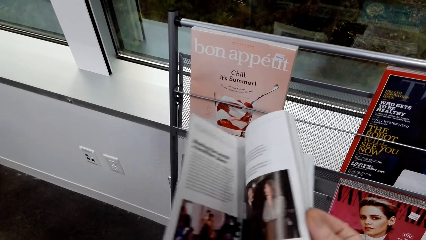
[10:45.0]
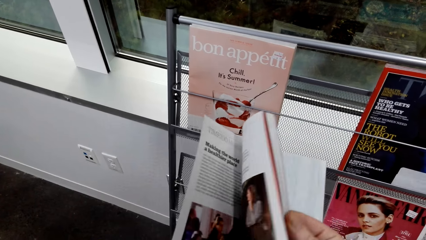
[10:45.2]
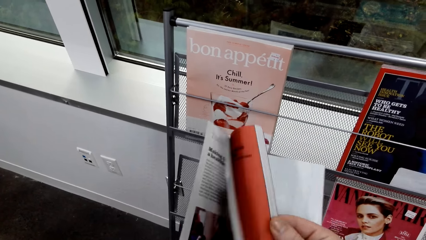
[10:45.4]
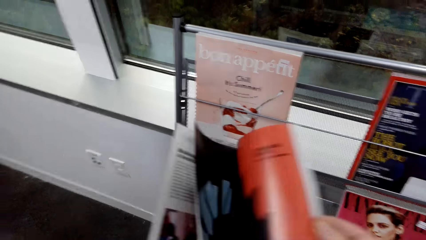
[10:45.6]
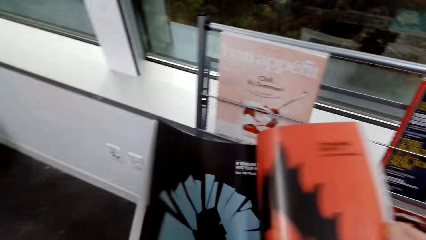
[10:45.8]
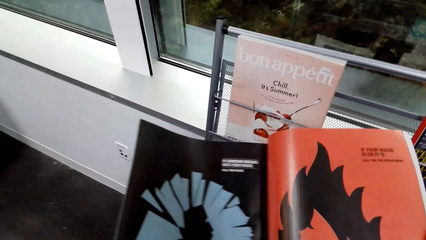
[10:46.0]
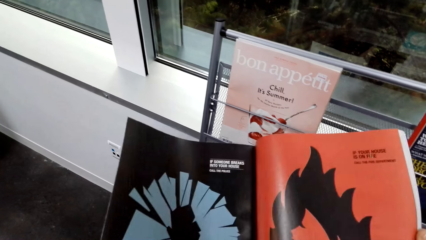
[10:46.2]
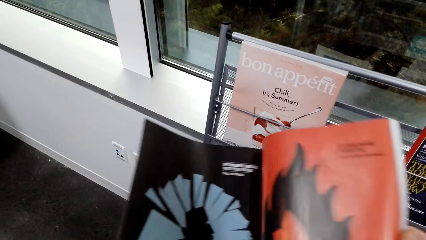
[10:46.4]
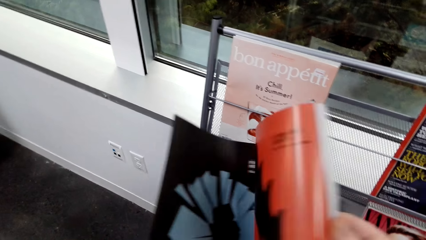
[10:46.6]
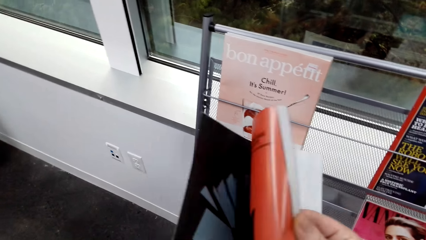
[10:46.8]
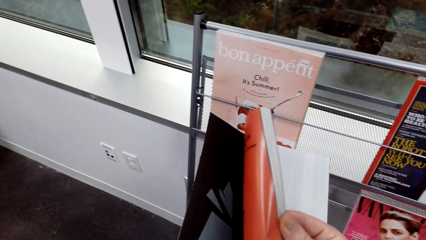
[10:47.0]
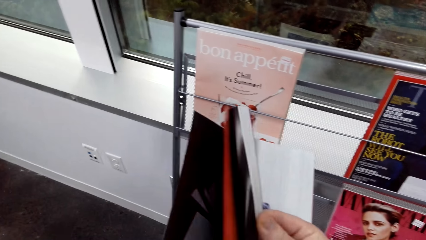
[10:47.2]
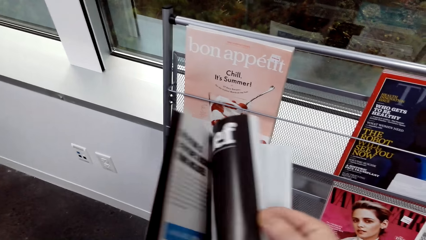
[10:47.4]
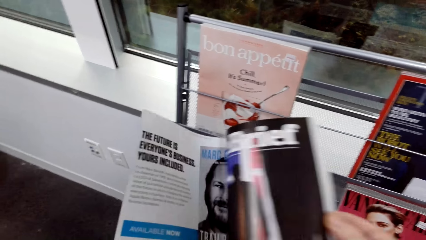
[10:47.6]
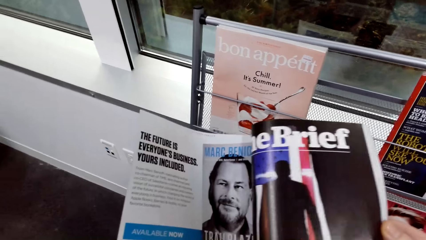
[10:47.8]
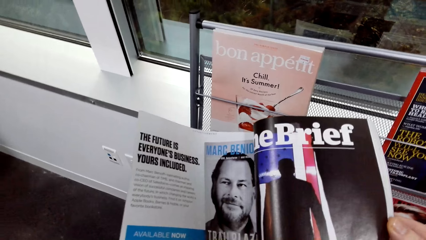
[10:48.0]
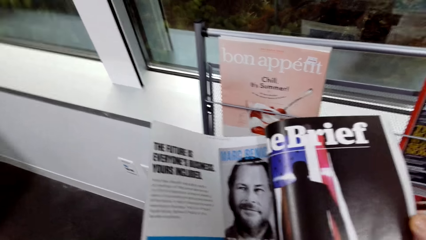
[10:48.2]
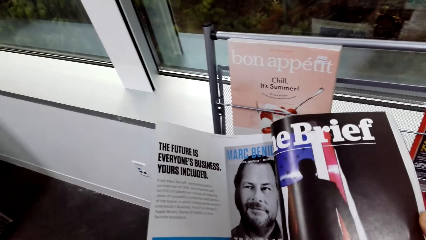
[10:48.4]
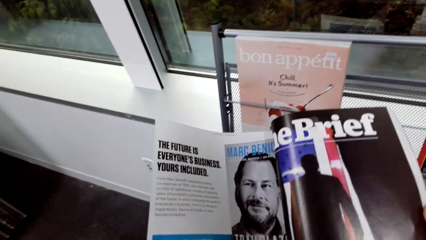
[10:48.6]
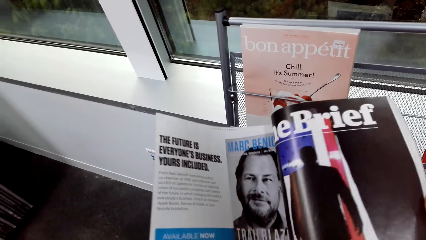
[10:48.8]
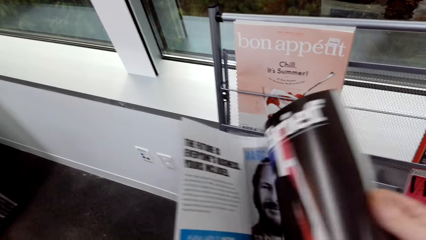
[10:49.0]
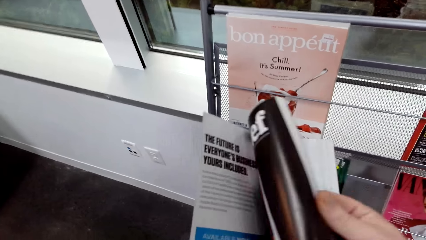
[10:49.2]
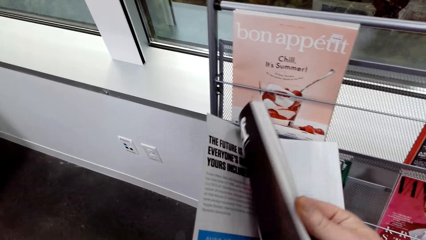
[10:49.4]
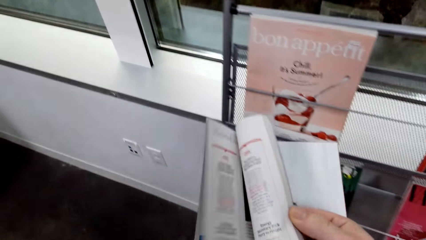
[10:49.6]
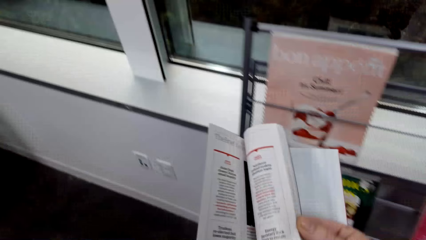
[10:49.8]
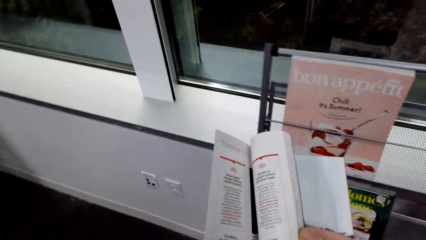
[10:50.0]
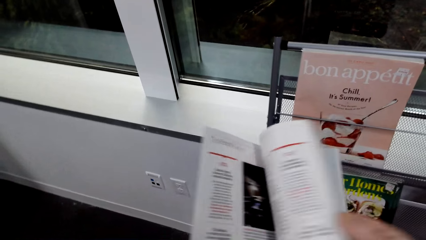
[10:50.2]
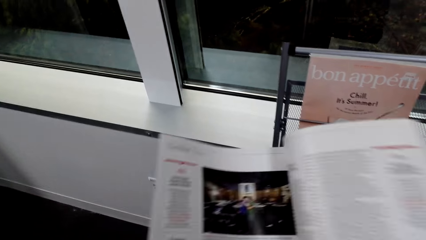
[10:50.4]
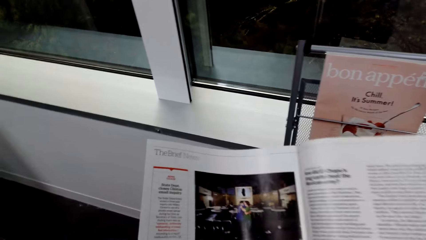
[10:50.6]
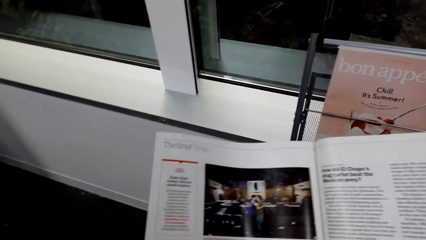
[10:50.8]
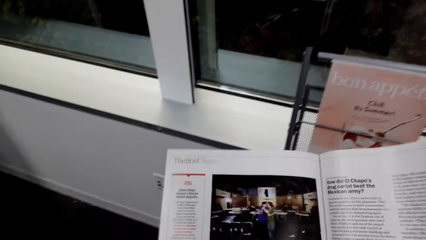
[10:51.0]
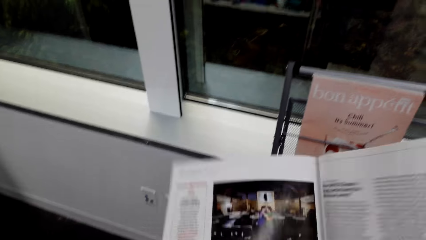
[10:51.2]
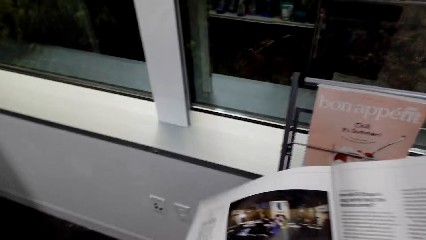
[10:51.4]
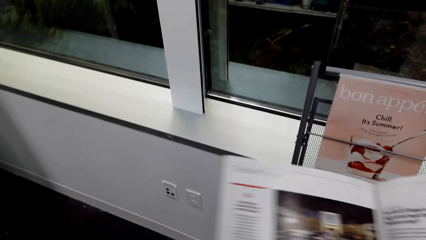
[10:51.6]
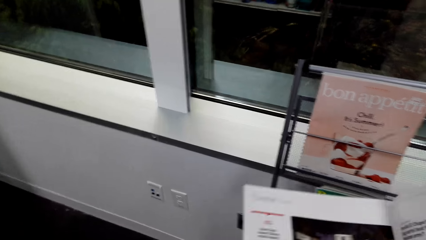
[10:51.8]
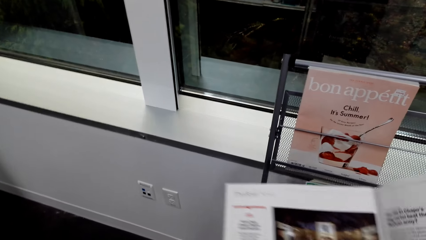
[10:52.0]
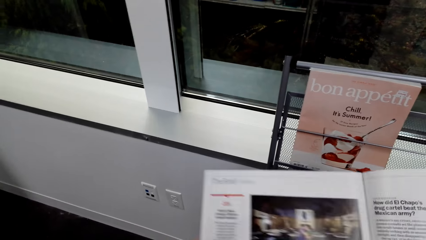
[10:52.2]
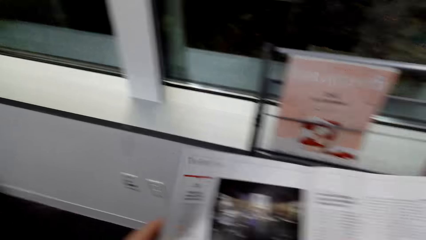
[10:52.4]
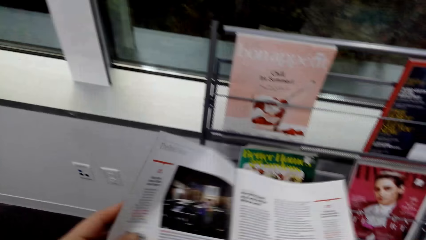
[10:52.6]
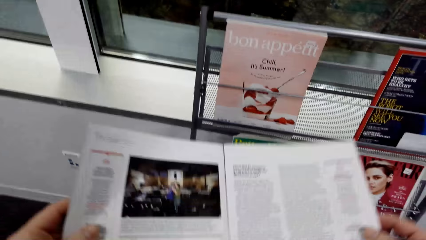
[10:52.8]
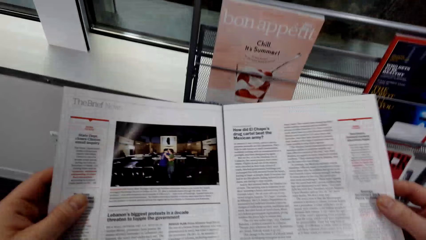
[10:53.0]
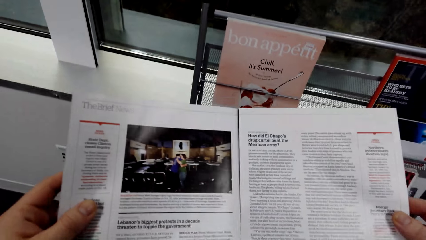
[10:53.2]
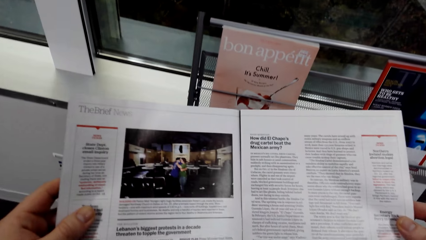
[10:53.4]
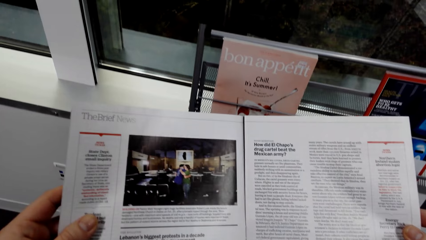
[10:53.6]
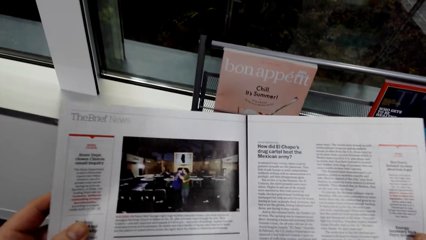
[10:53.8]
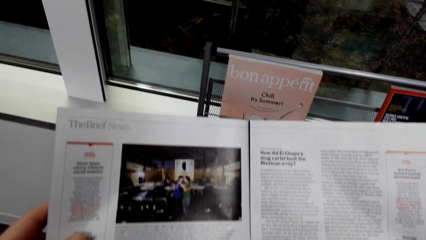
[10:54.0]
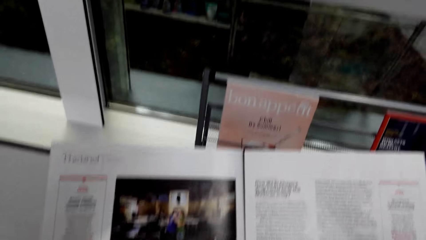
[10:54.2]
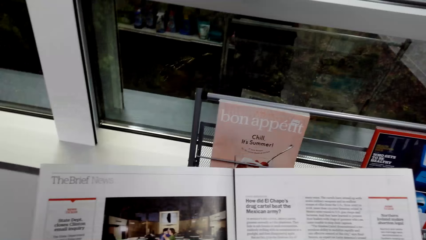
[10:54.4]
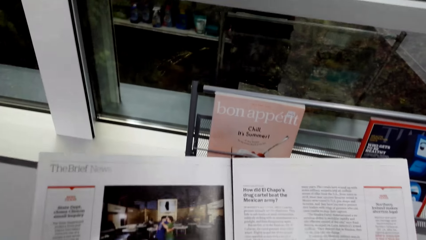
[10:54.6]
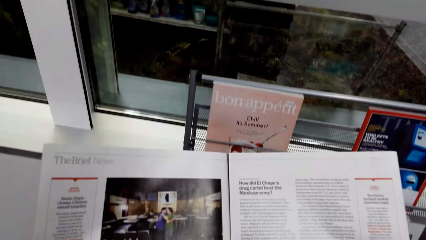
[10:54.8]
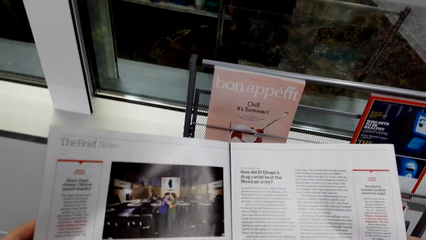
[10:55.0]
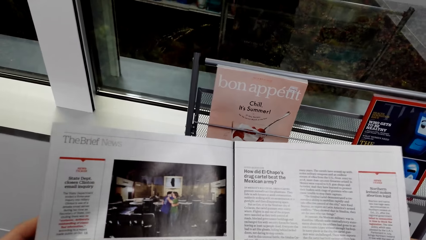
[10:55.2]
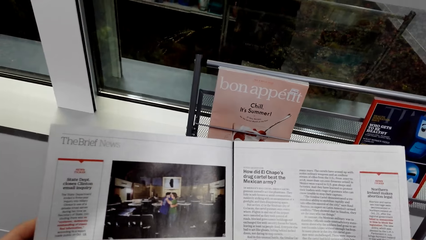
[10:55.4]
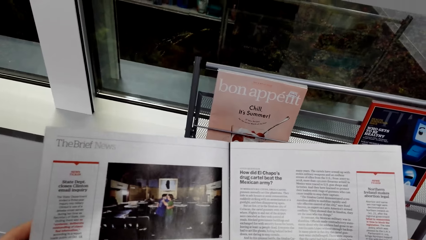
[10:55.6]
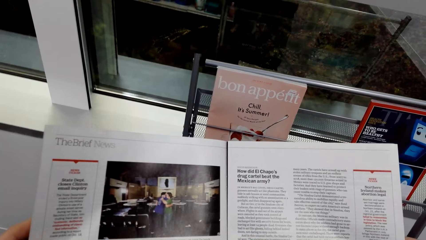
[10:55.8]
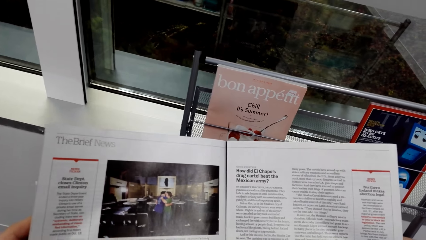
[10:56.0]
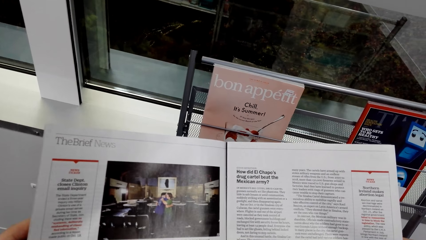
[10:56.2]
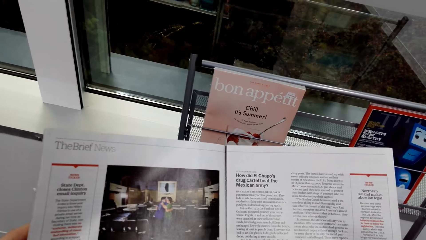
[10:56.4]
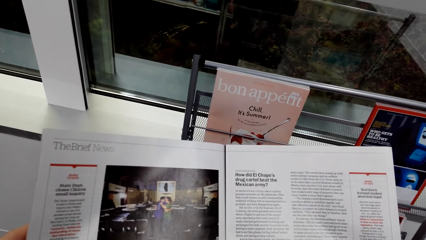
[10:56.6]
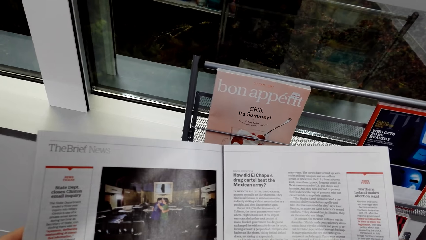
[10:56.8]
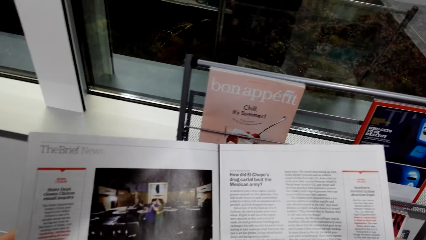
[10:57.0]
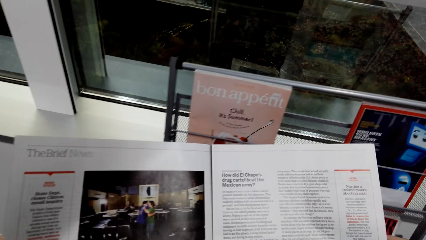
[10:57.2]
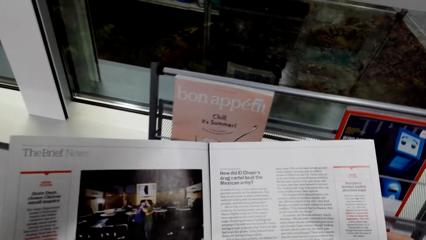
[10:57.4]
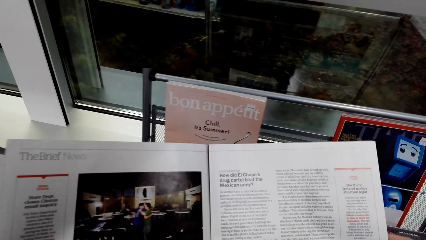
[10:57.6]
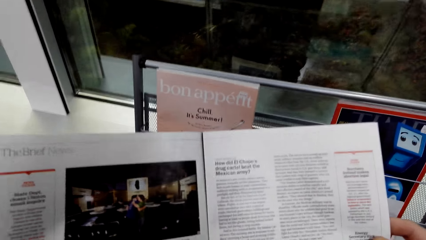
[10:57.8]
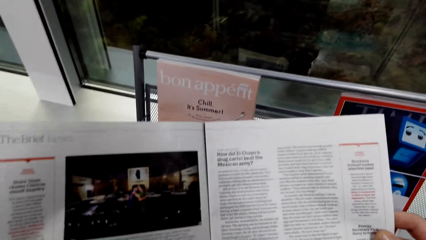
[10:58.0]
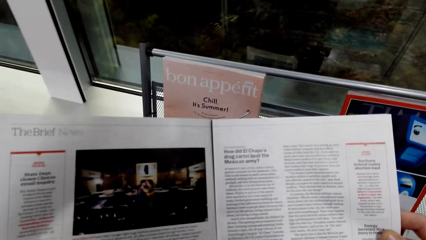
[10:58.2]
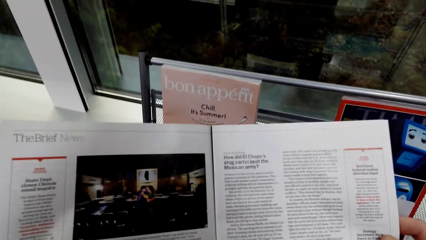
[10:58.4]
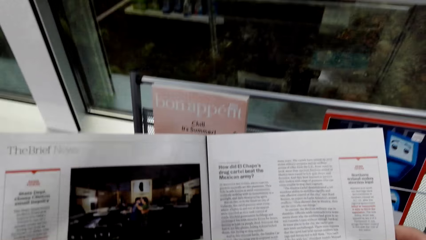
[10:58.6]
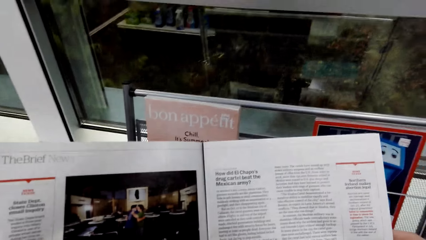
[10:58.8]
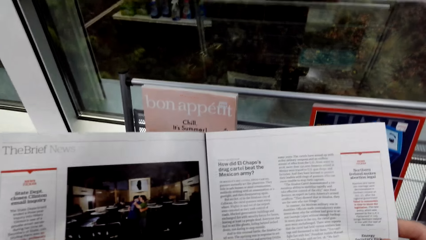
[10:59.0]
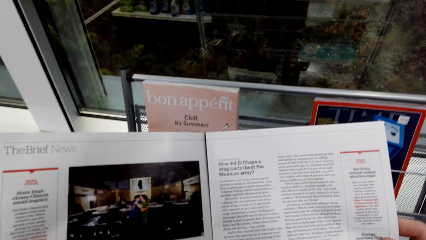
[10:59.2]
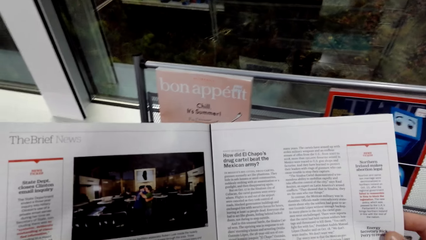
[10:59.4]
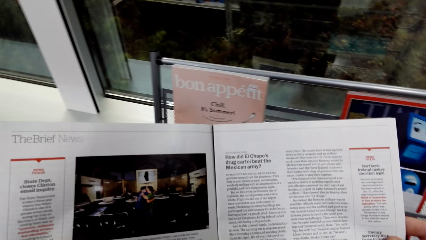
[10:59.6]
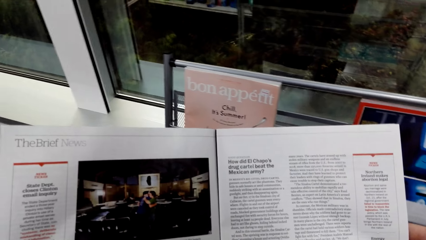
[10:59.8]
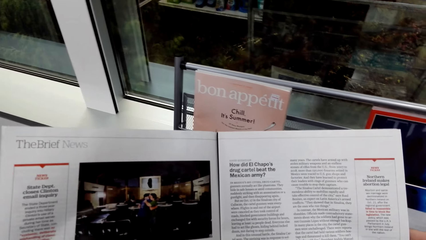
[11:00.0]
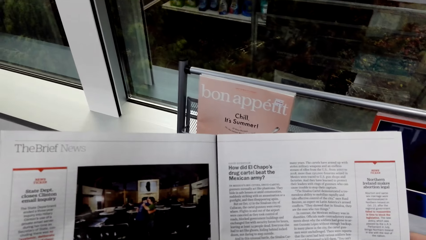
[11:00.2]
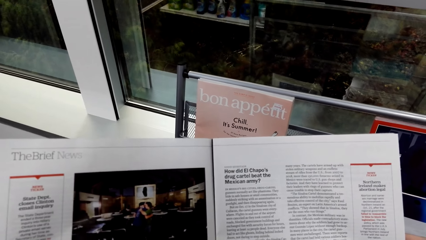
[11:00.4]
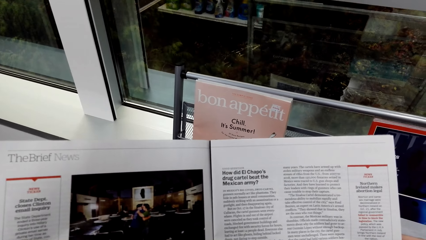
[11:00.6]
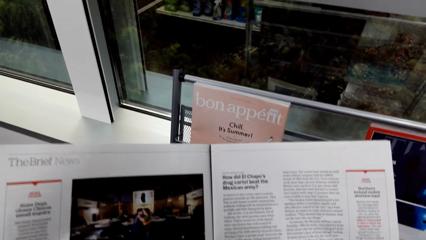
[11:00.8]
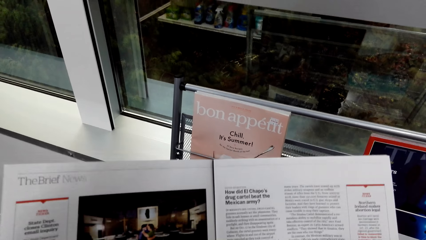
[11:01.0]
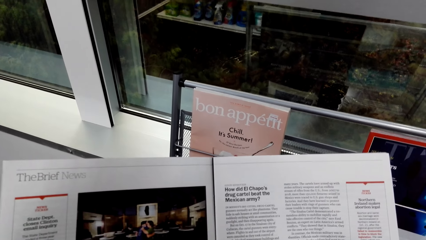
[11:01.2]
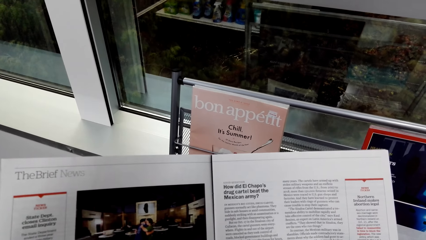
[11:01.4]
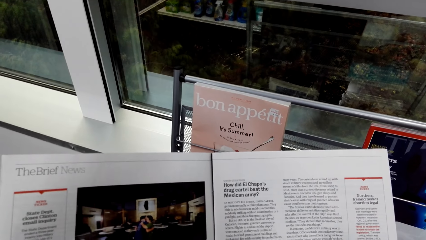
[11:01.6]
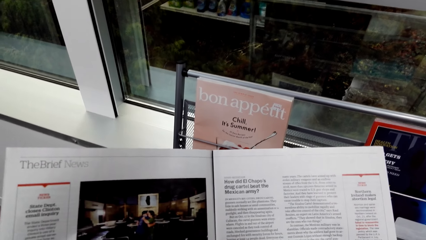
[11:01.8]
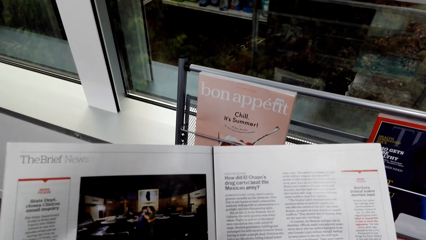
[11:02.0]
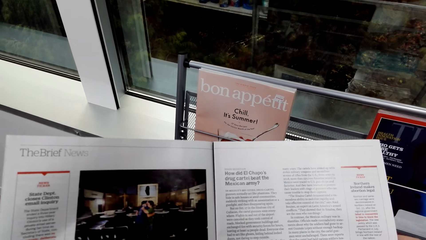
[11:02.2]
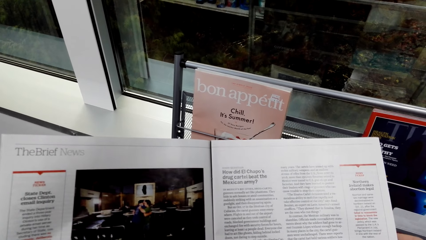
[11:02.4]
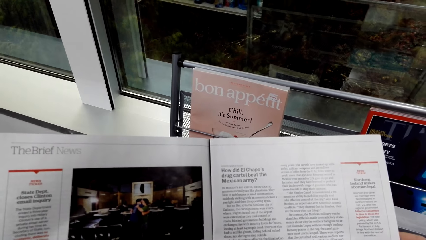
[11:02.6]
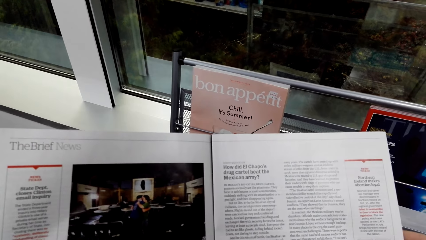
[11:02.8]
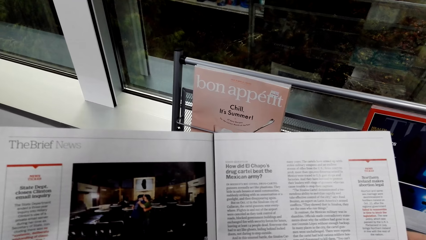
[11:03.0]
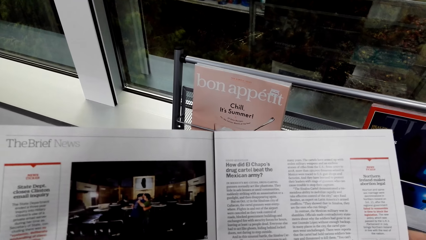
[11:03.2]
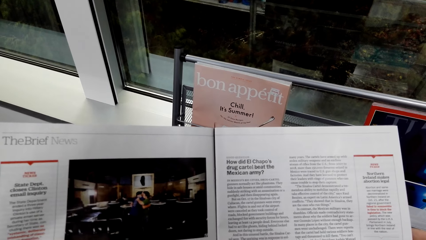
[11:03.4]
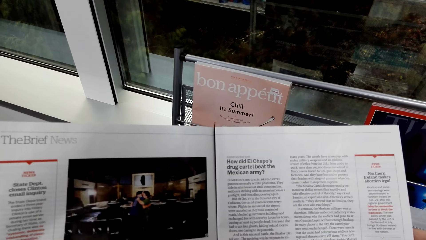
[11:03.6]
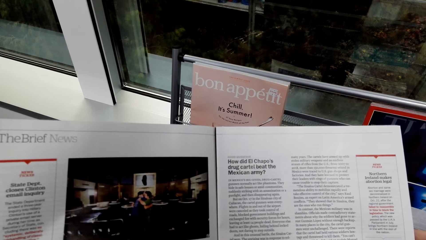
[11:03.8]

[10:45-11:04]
The camera wearer flips the page of the magazine. They stare at the magazine. They flip the page of the magazine. They stare at the magazine. They flip the page of the magazine. They stare at the magazine. They flip the page of the magazine. They look at the magazine.
